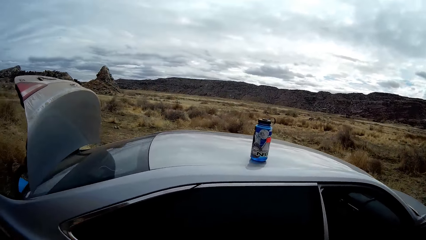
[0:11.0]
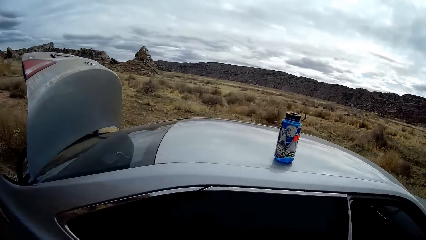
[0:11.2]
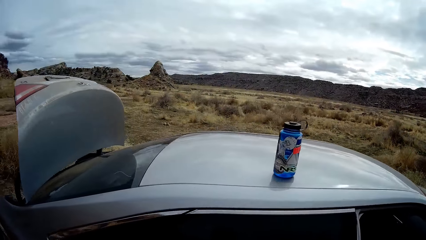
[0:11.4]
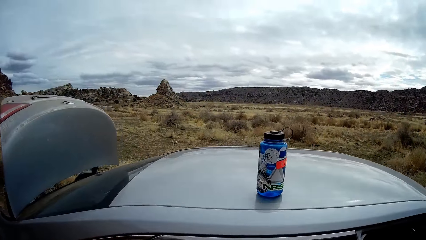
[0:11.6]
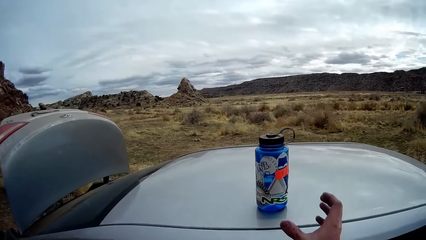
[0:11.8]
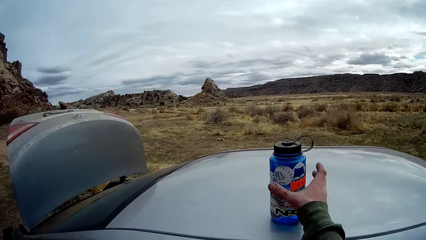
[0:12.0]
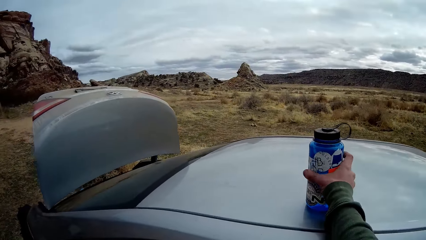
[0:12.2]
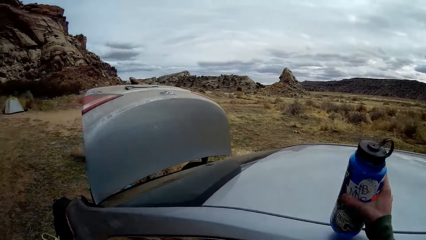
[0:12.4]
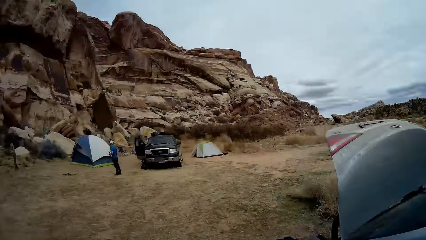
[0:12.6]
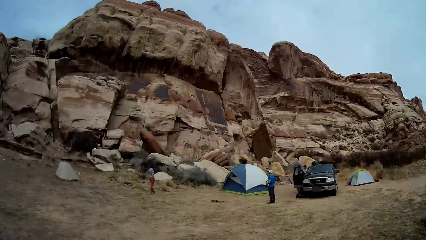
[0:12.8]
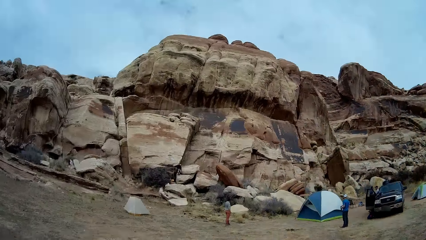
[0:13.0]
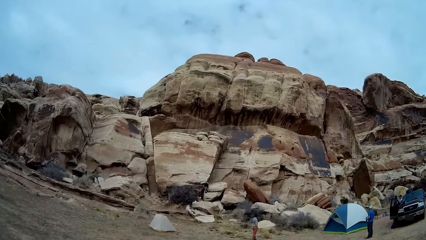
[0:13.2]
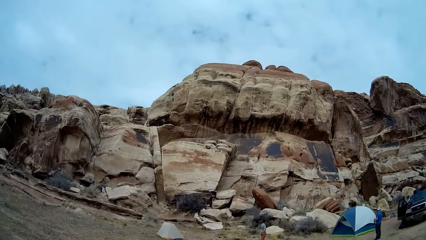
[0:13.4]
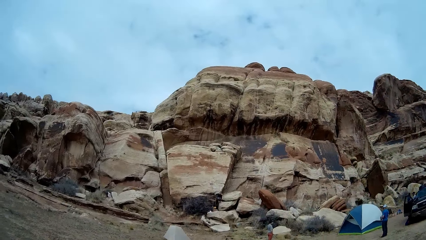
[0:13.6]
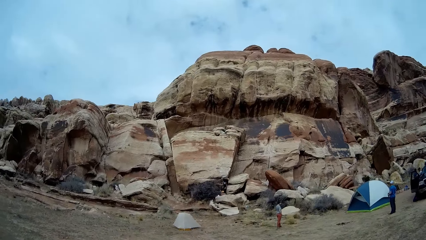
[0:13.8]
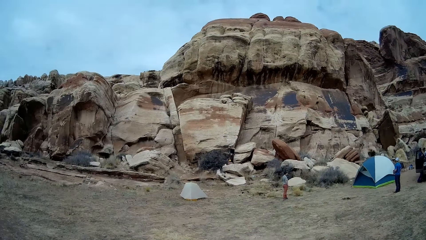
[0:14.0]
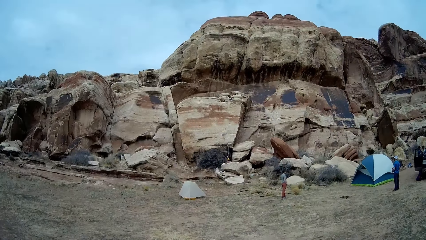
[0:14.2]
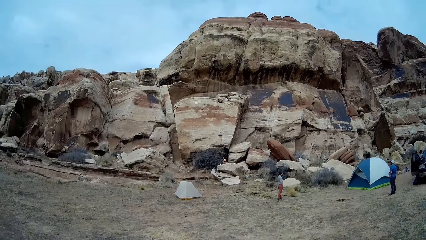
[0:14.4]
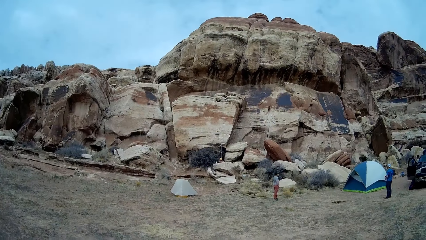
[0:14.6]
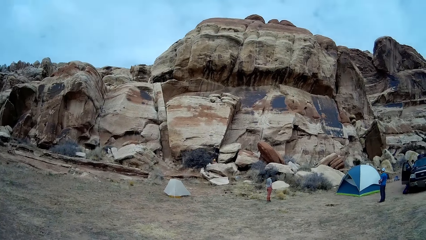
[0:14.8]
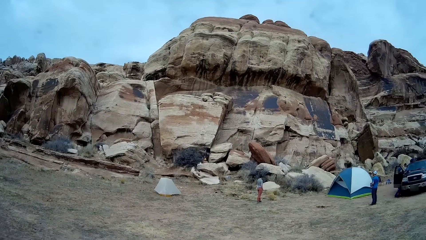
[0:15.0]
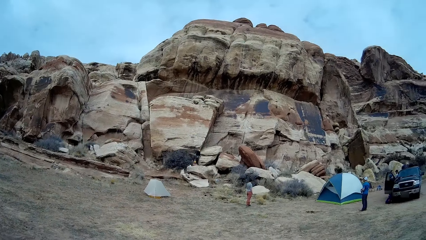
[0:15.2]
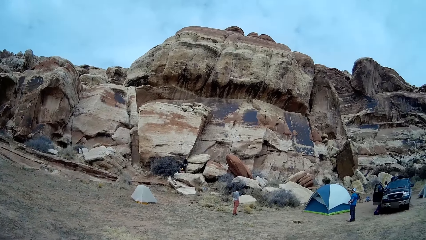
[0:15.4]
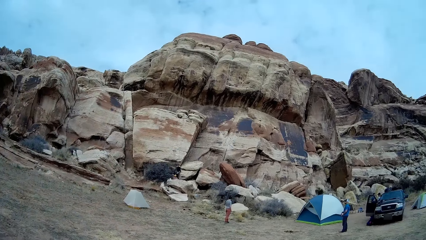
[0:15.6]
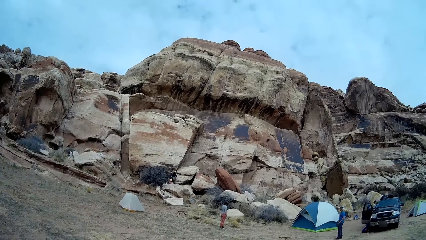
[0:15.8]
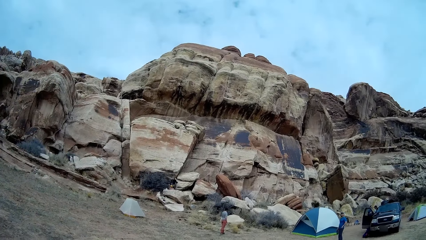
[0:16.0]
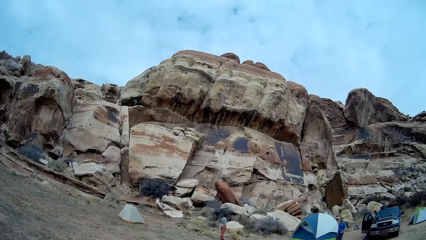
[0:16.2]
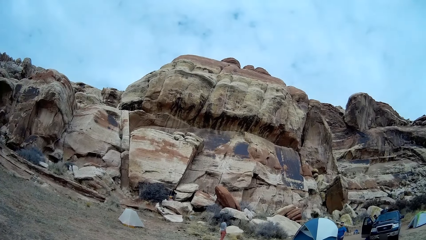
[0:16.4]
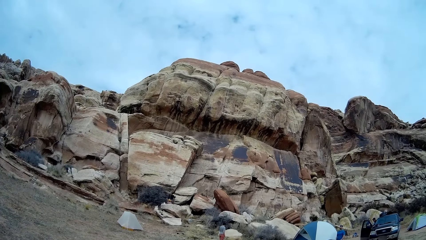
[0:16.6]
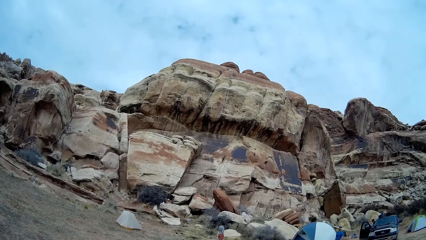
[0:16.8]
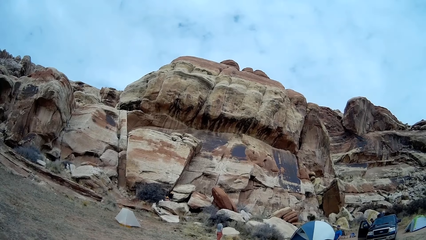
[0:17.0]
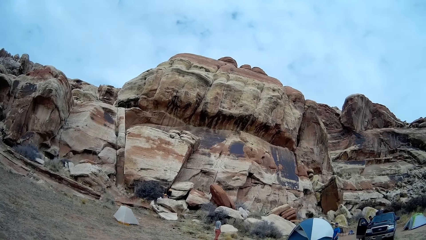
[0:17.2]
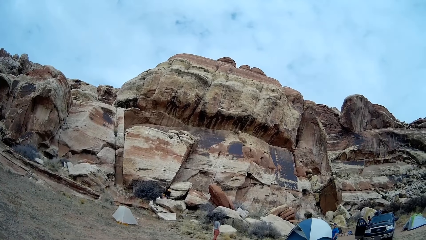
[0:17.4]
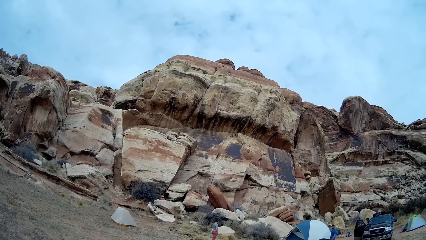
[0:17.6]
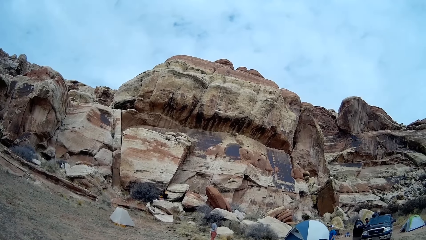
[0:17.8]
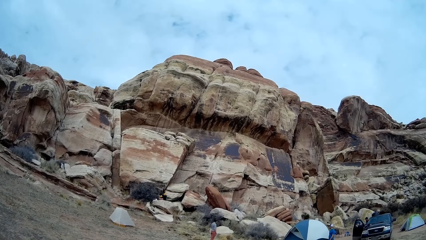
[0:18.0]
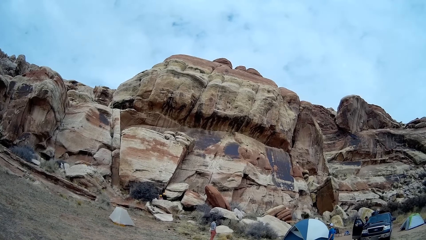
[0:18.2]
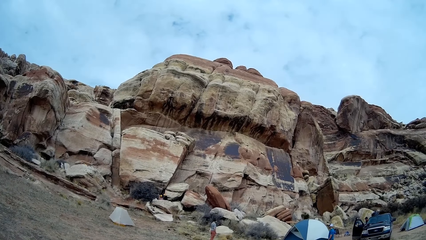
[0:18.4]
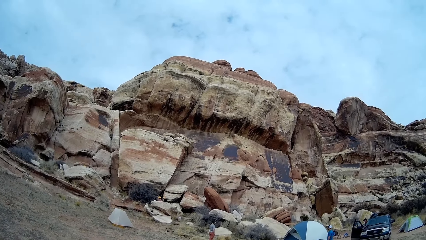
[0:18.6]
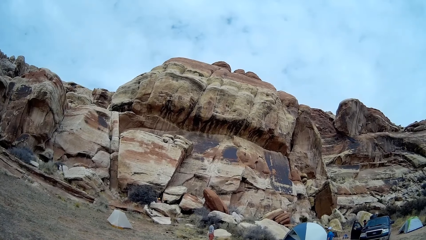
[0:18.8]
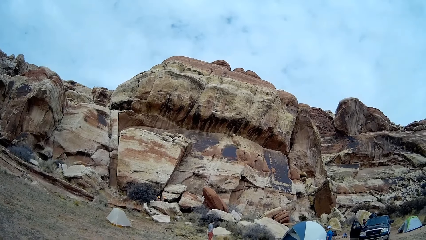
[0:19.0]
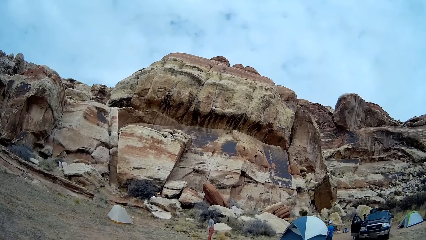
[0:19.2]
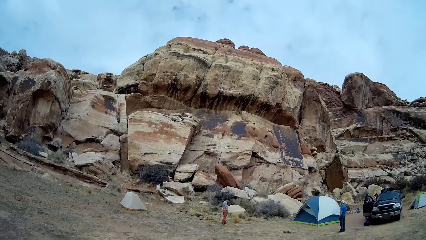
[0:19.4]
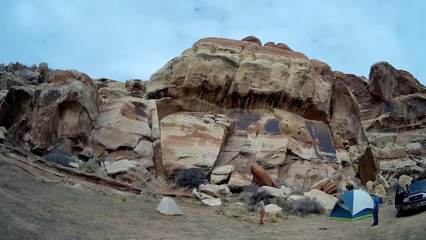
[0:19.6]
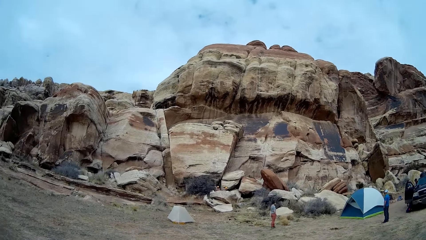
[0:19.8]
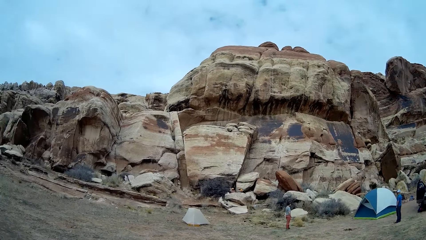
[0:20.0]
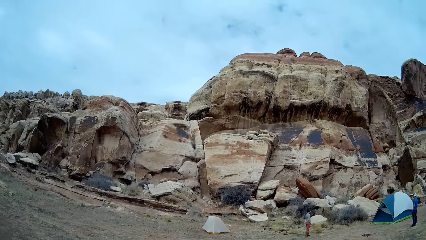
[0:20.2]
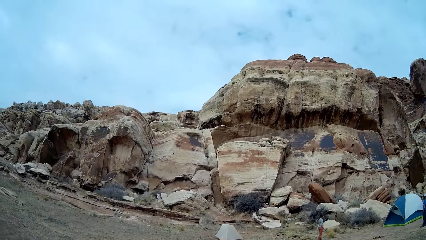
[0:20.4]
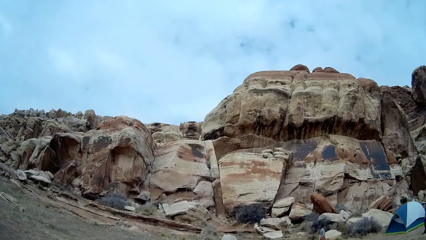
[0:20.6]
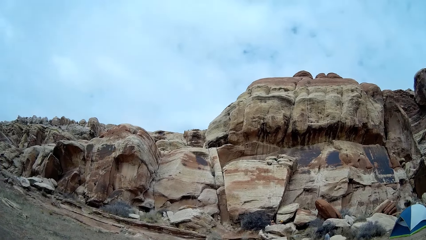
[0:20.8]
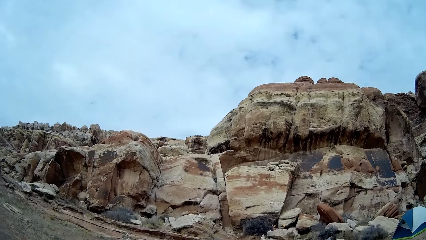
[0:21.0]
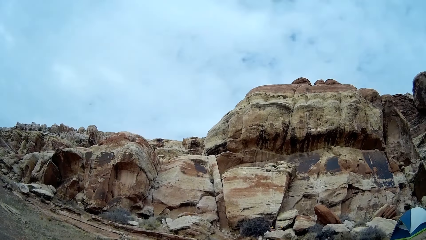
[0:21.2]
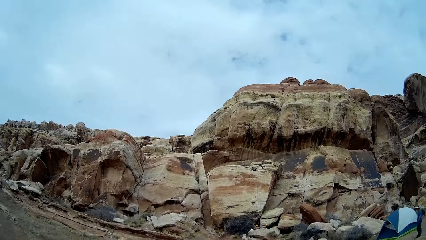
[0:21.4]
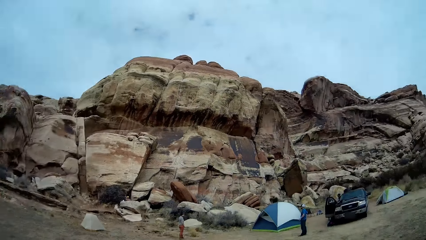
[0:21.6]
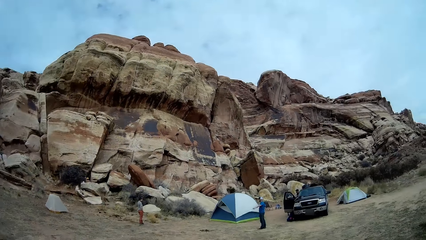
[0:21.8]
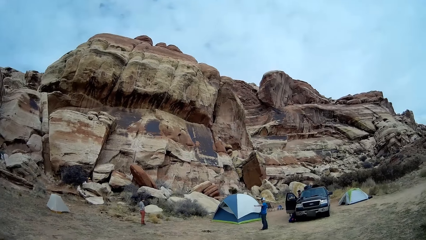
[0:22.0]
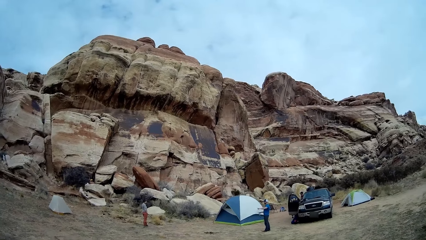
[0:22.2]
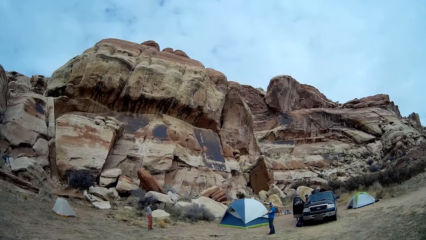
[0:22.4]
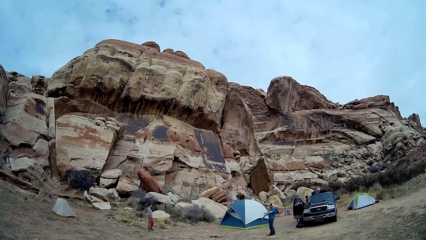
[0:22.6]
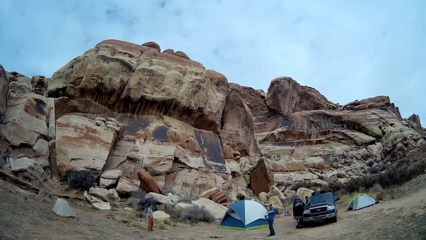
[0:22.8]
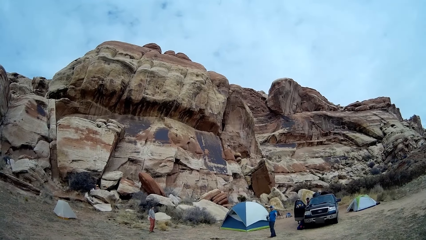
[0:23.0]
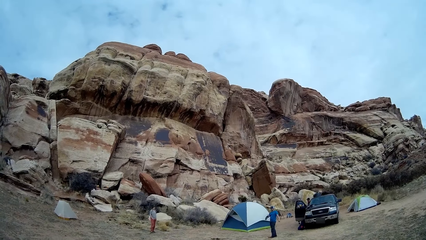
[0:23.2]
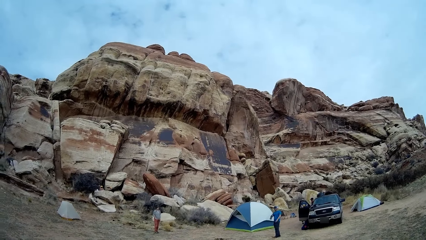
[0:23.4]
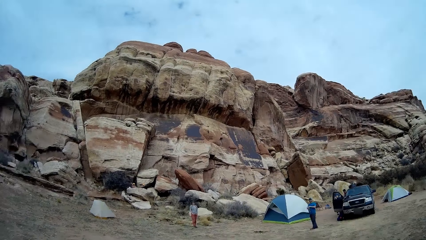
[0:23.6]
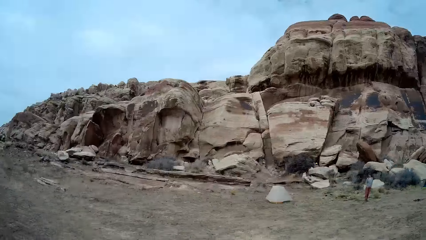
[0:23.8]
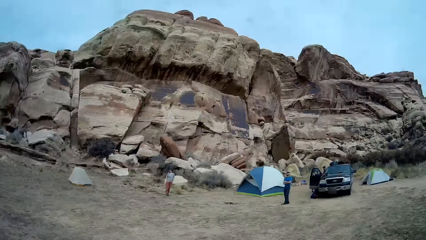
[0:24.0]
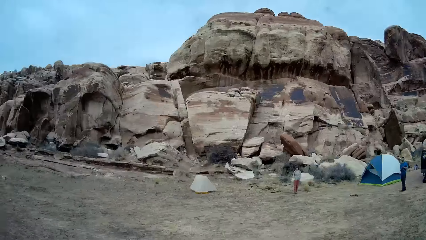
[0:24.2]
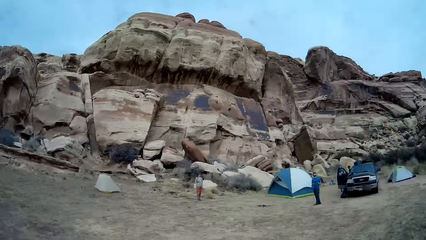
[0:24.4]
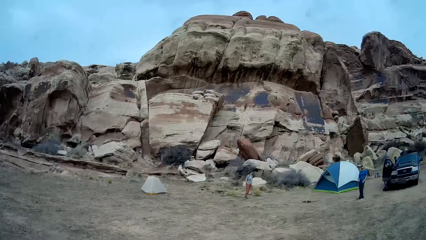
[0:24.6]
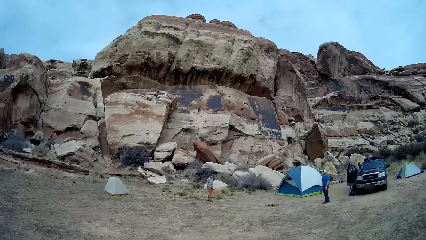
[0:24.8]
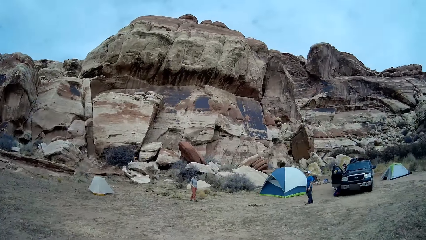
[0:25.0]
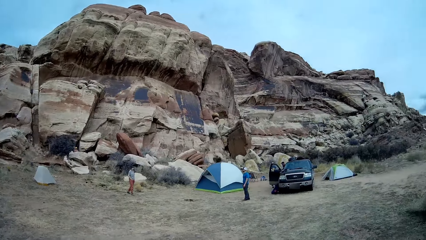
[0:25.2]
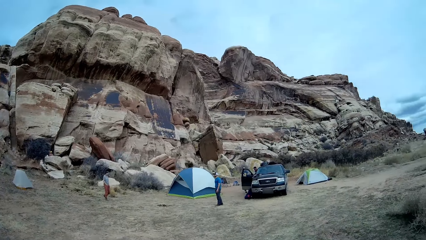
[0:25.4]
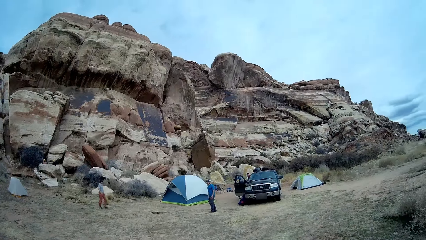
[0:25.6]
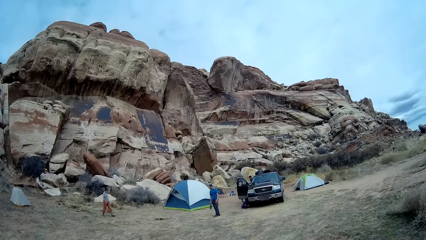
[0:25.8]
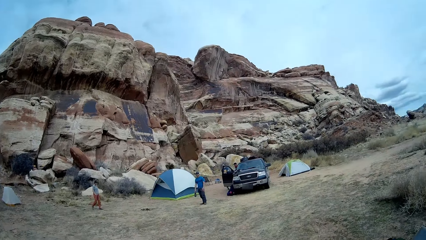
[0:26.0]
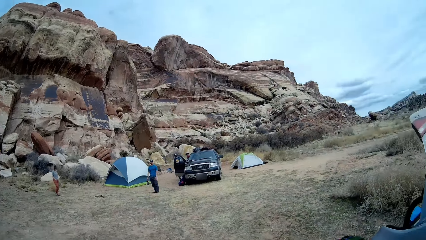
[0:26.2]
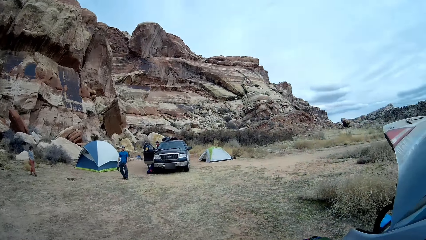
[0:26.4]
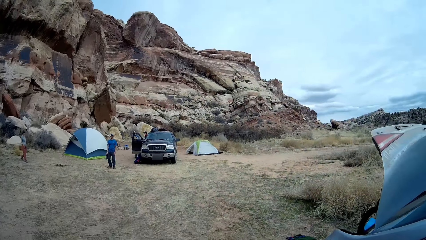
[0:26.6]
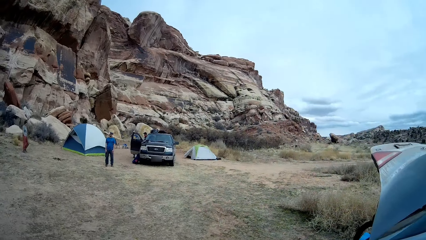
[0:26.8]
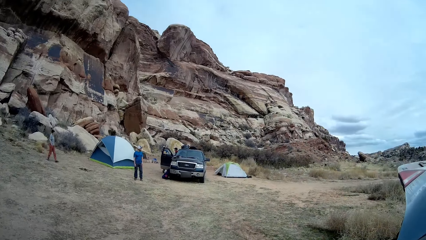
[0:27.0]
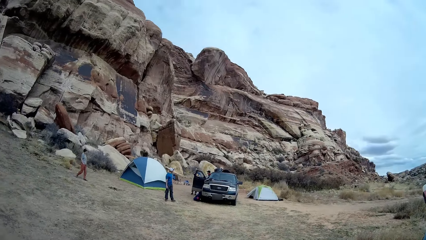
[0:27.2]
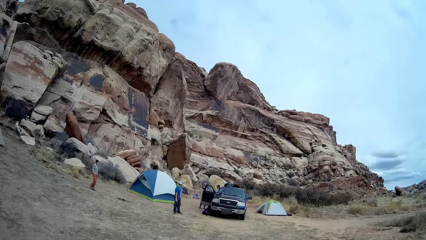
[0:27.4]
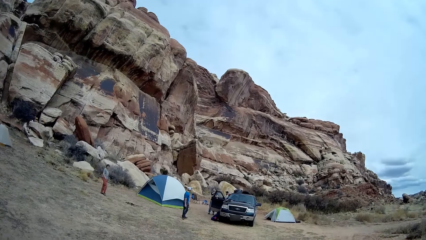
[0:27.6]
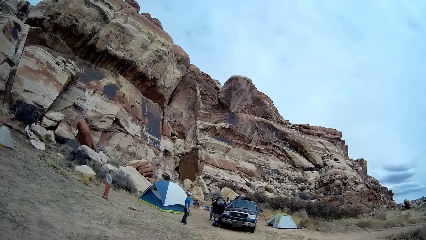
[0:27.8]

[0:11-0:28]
The camera wearer picks up a water bottle from the car. They look around.
